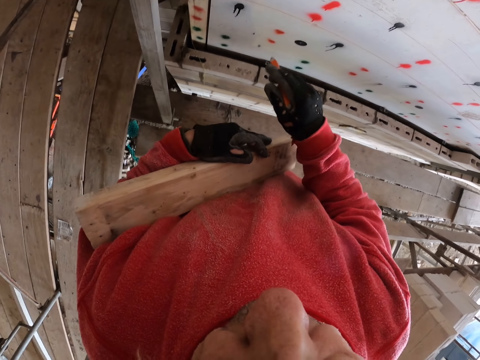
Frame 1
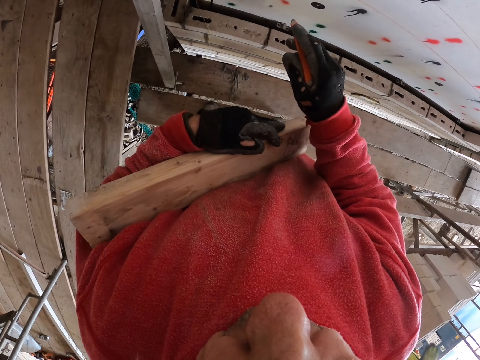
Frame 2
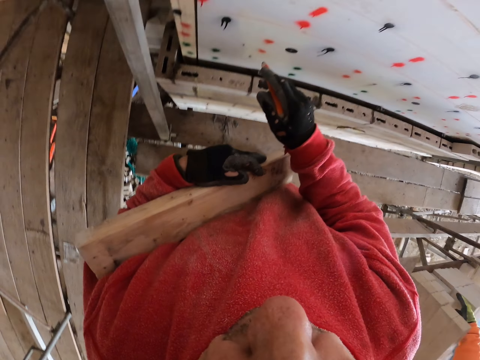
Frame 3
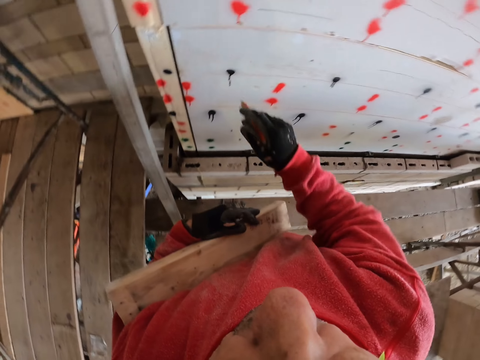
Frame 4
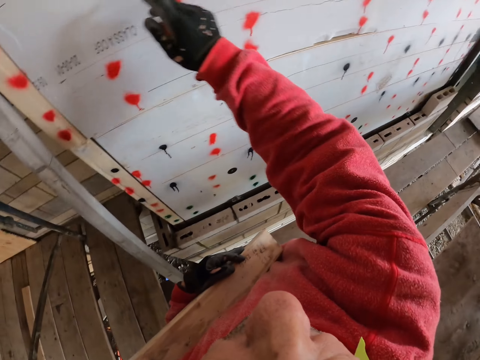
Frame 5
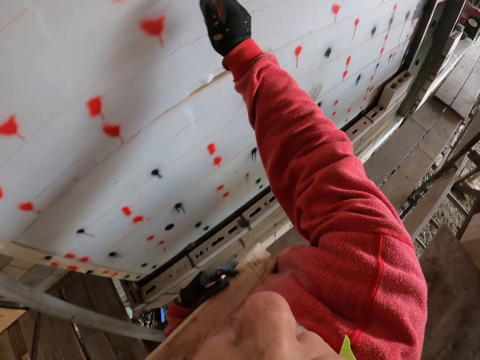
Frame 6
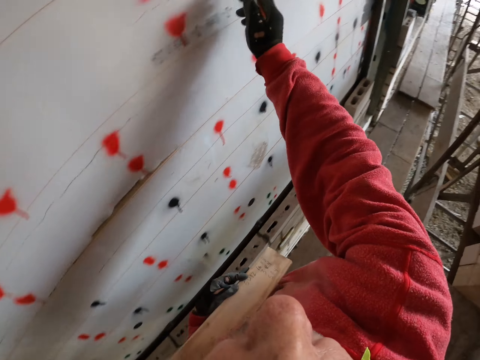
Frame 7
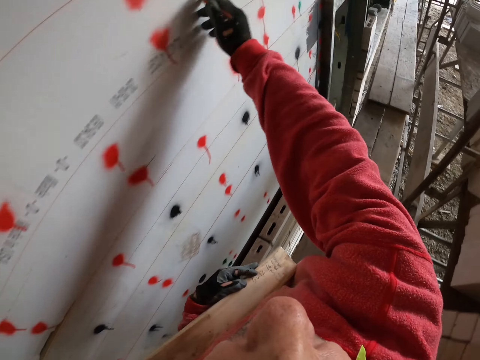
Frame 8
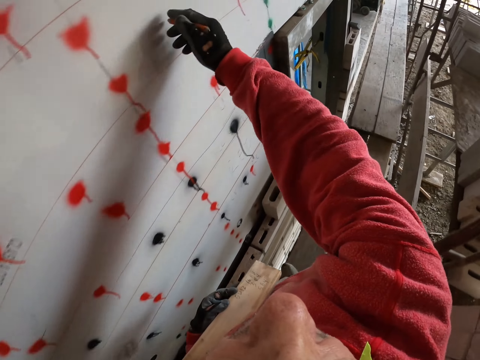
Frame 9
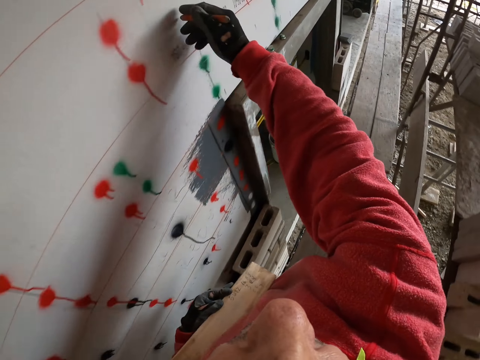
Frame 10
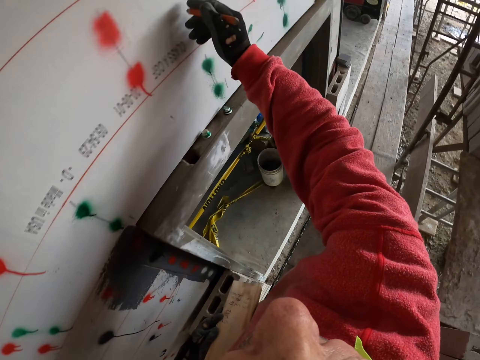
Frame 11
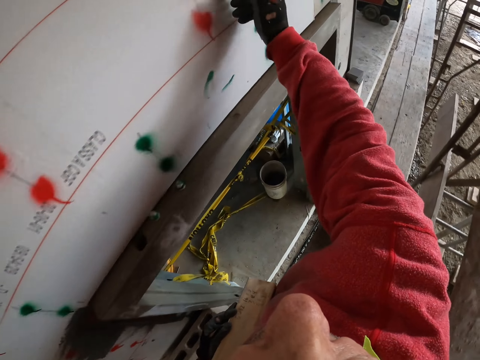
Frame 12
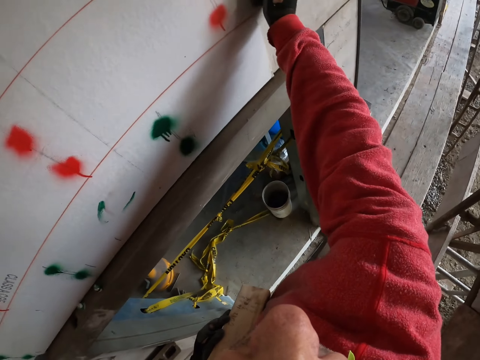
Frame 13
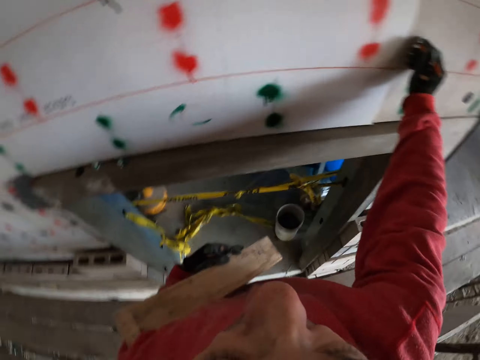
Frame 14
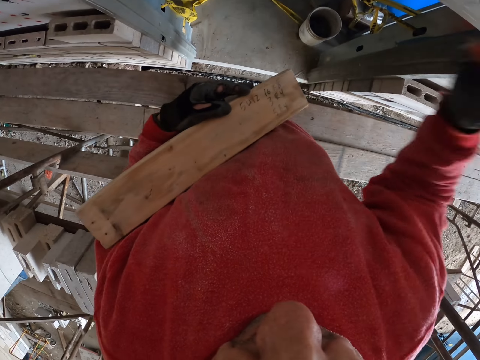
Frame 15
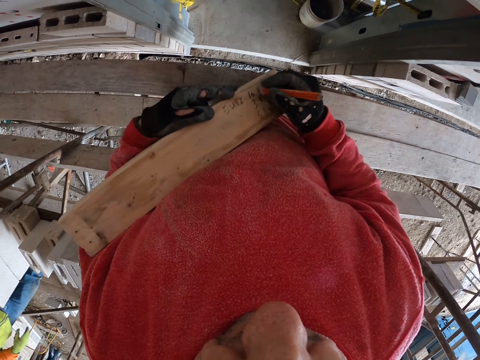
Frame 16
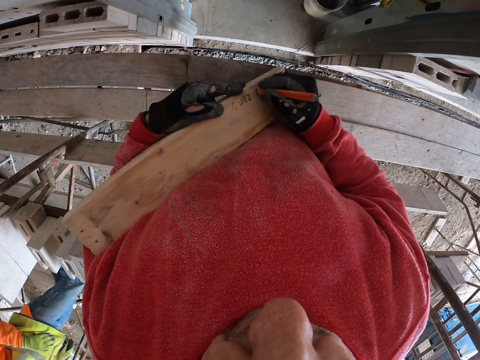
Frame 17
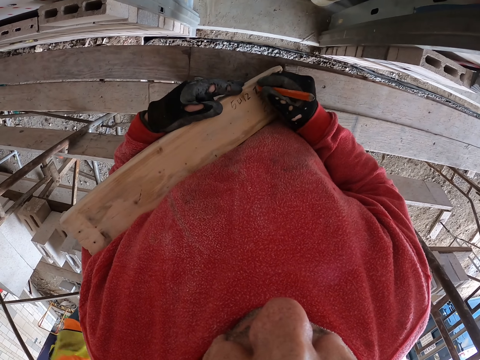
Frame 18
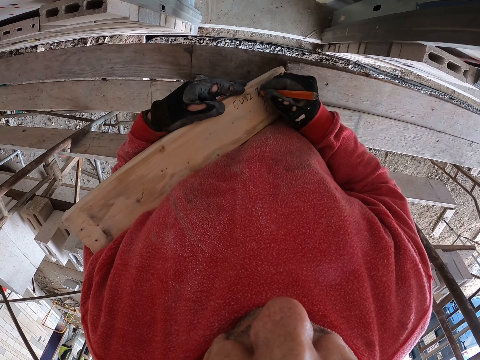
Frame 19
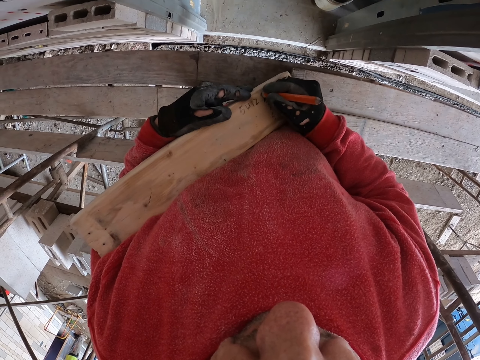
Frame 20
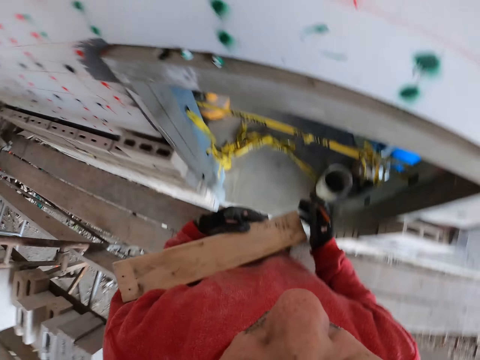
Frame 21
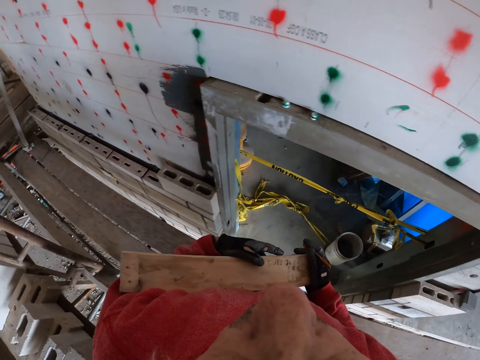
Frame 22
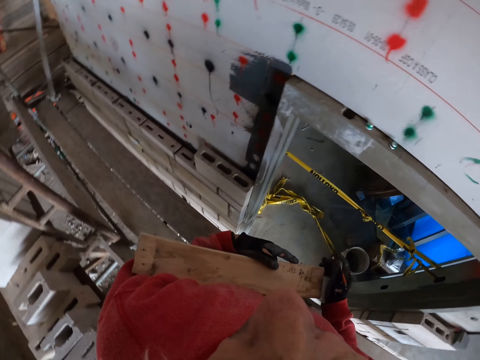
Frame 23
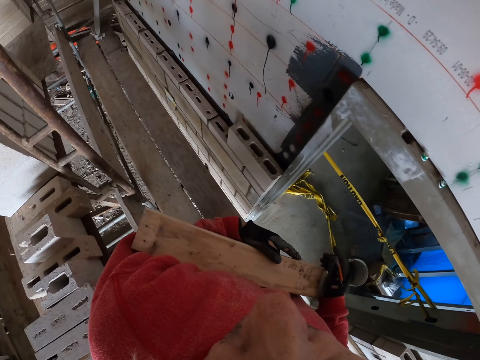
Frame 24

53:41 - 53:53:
The camera wearer counts on the wall. They write on the wood.

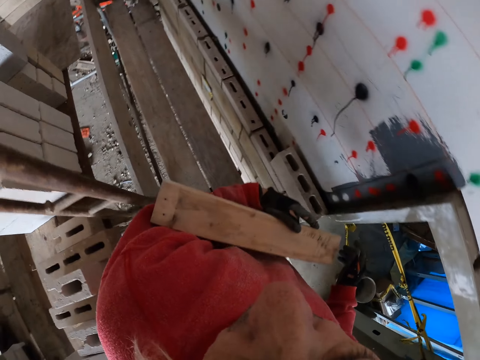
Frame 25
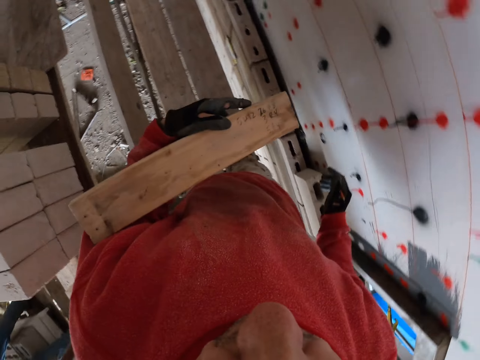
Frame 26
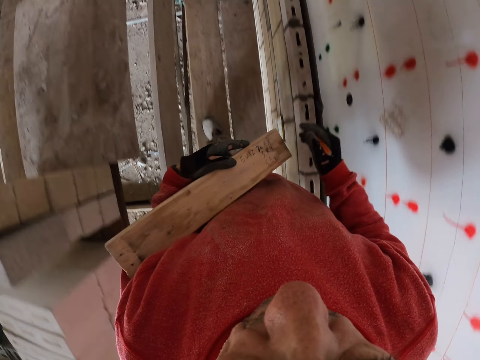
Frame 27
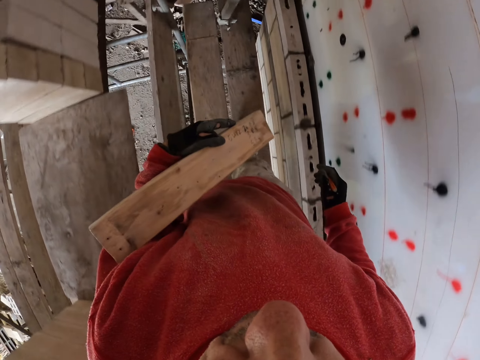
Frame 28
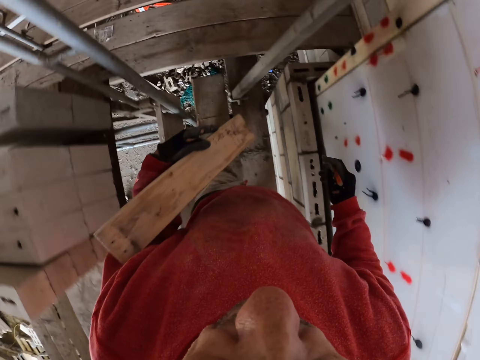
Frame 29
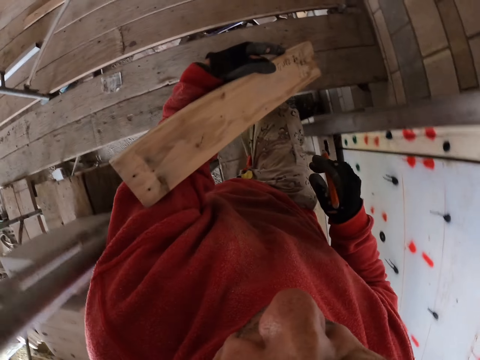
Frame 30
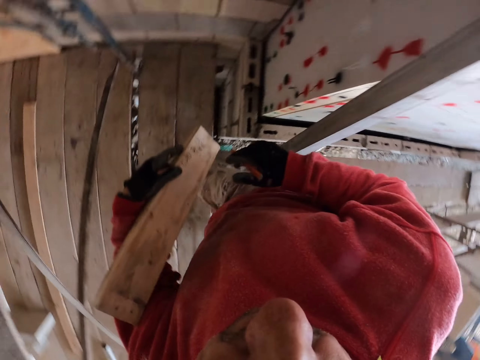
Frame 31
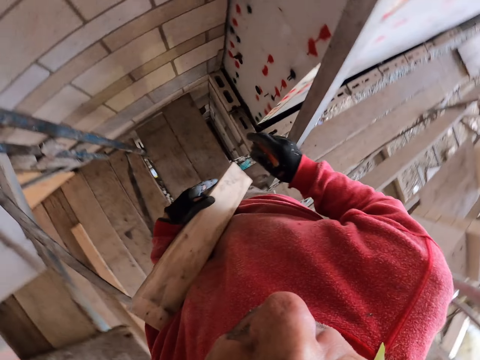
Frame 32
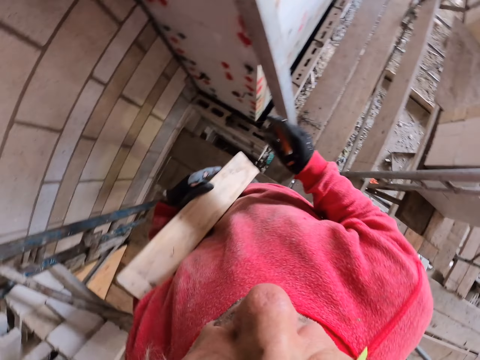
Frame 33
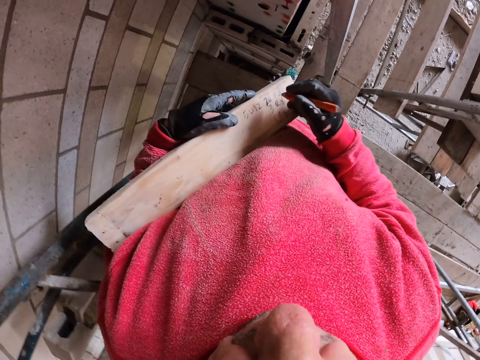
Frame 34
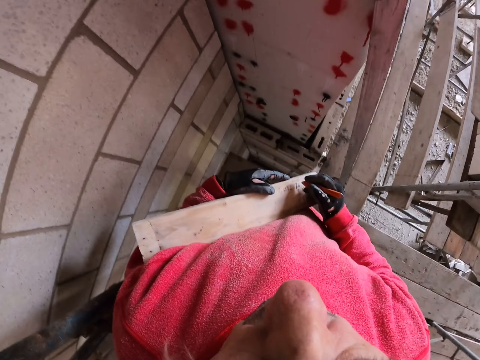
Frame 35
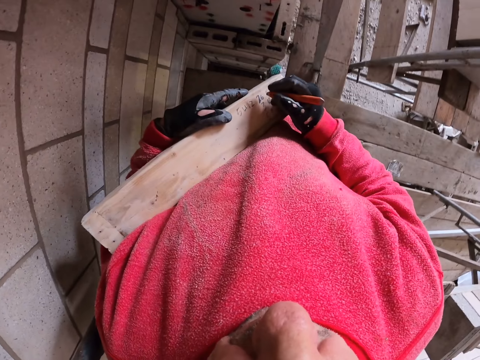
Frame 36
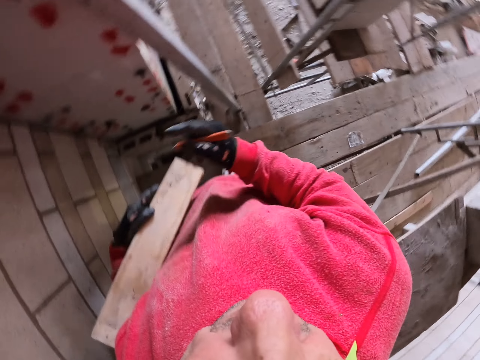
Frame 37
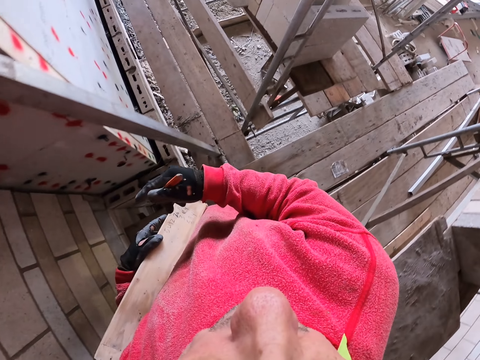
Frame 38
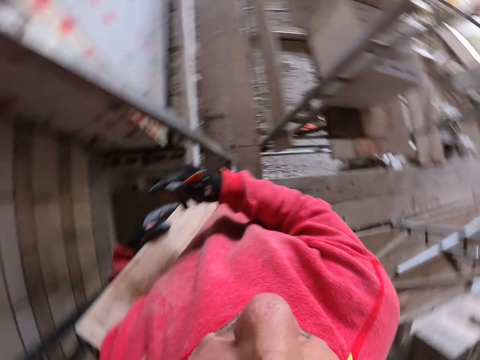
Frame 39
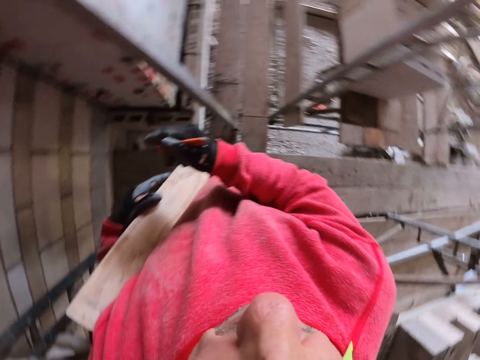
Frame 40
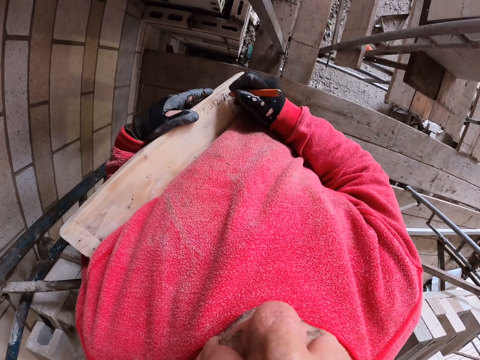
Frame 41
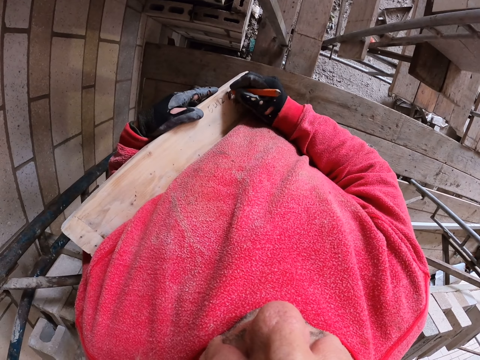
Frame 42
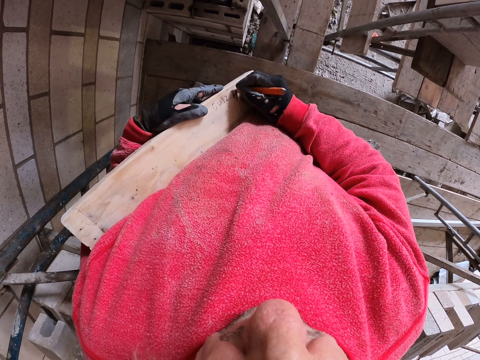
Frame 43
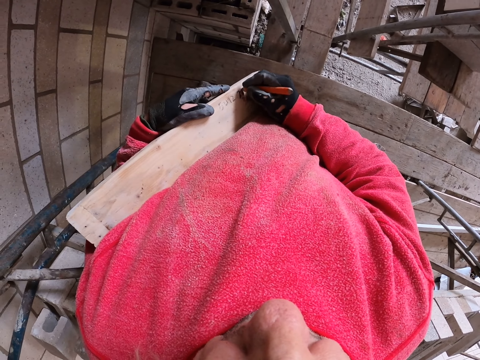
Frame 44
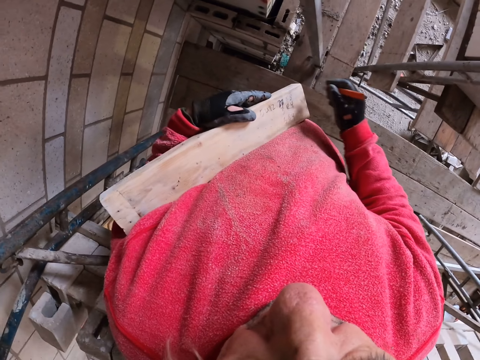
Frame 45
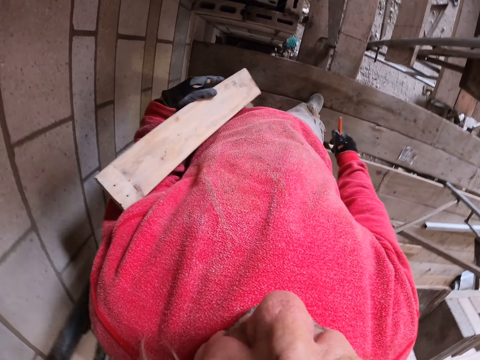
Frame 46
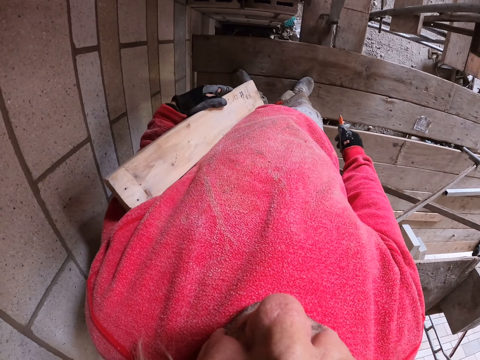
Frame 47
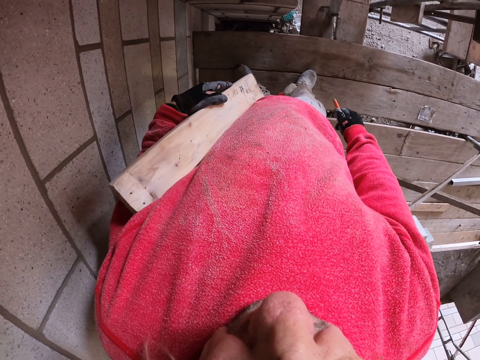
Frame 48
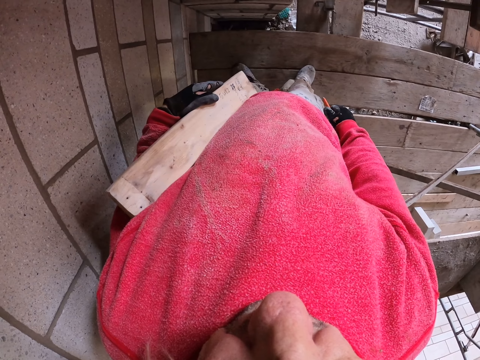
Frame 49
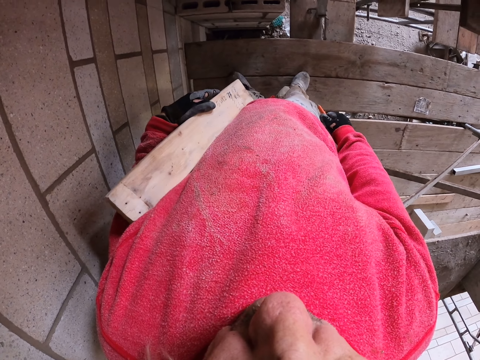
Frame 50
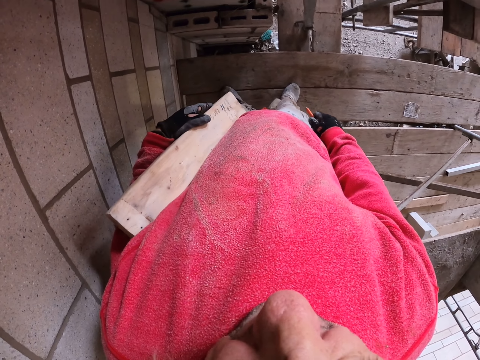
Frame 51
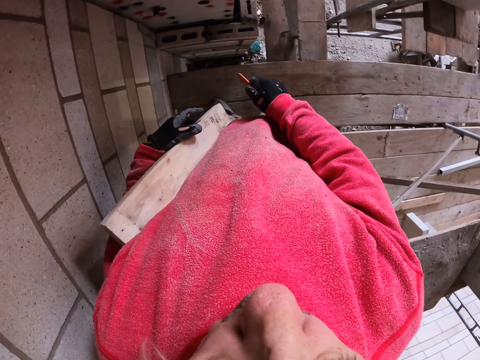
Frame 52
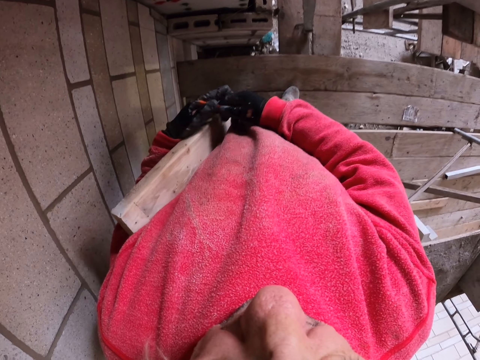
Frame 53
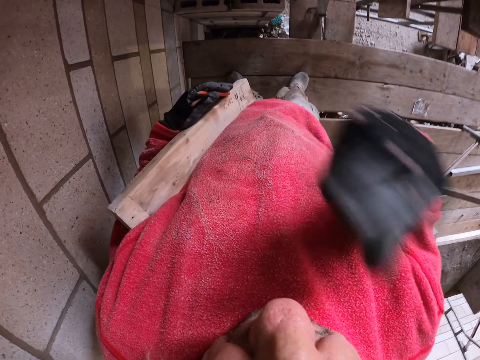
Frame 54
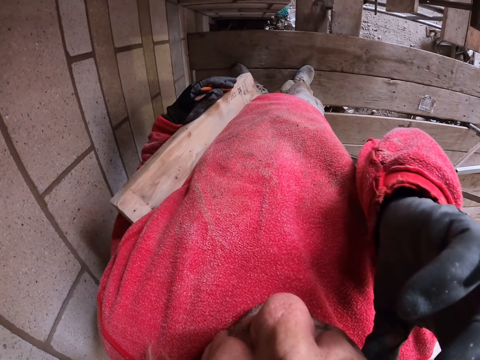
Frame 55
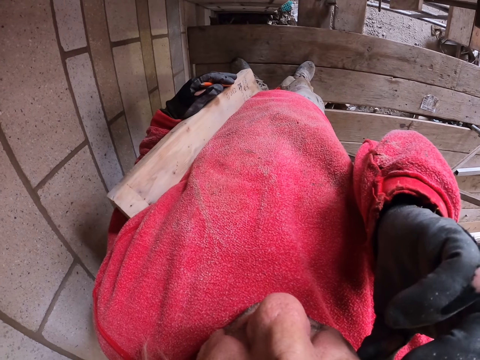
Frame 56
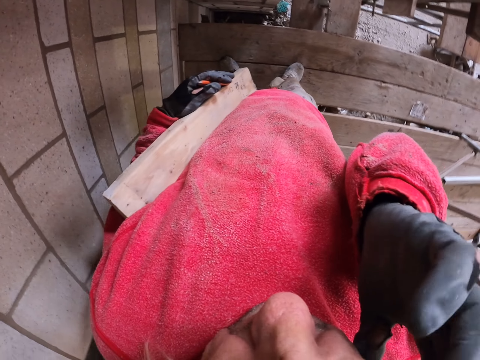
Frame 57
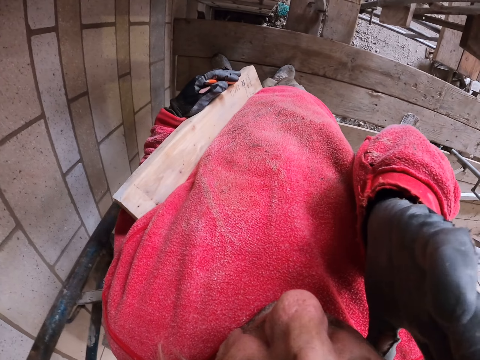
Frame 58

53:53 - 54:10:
The camera wearer walks in the construction site. They write on the wood. They raise their hand up.
